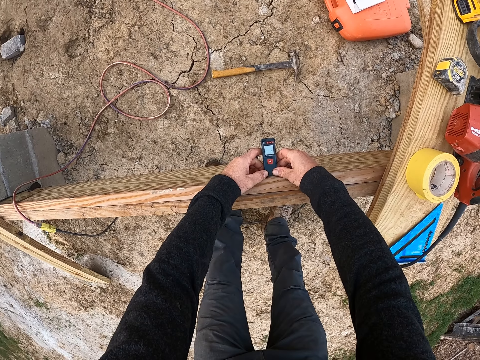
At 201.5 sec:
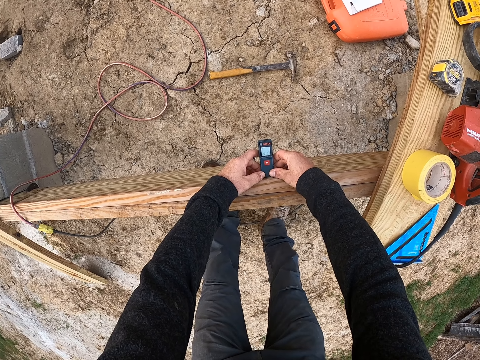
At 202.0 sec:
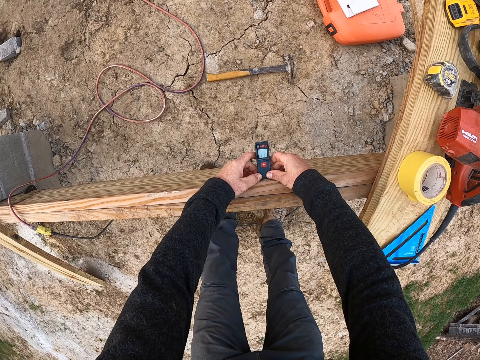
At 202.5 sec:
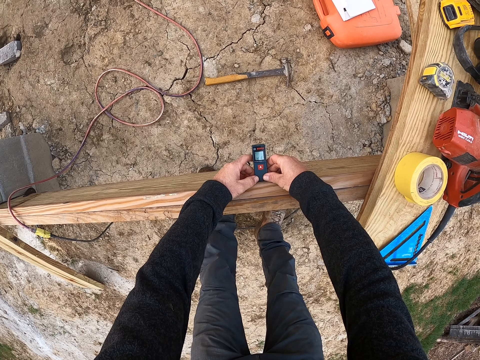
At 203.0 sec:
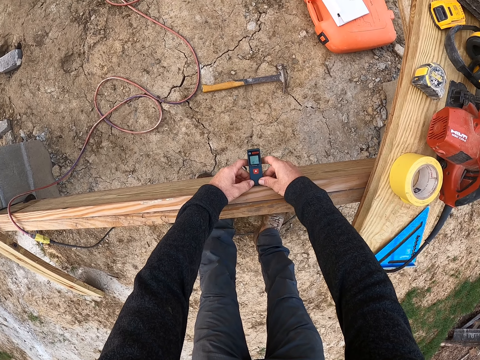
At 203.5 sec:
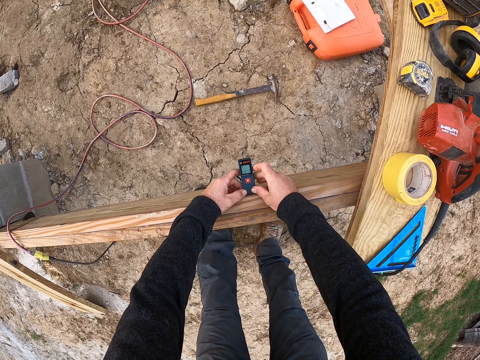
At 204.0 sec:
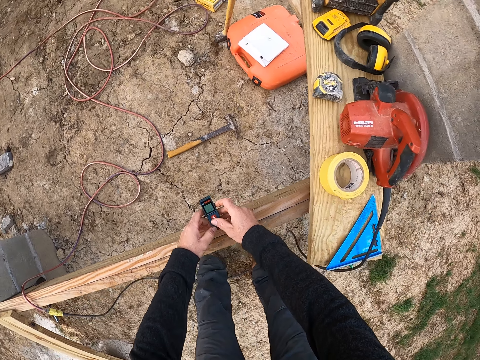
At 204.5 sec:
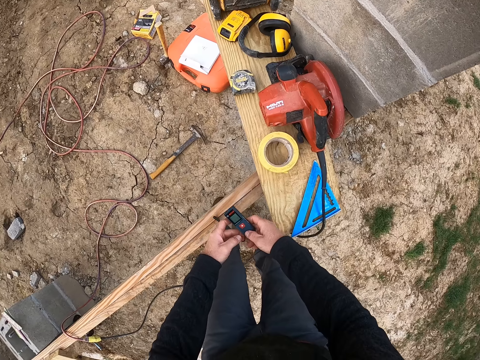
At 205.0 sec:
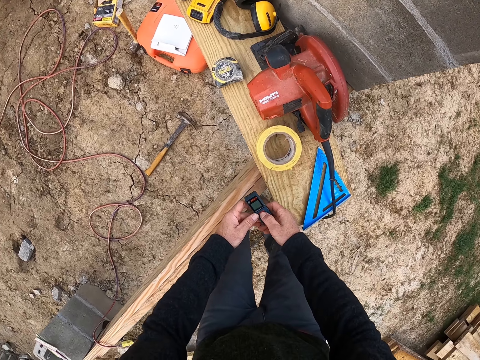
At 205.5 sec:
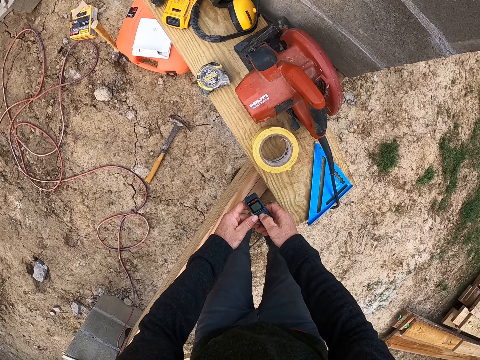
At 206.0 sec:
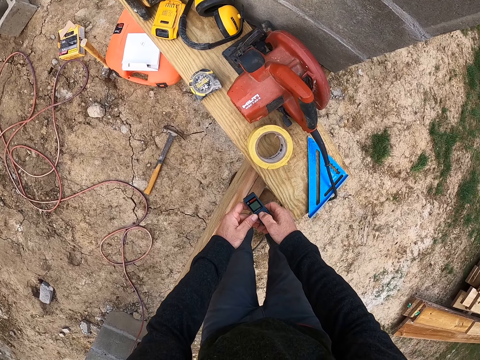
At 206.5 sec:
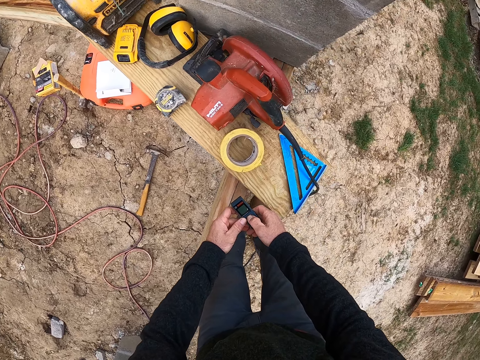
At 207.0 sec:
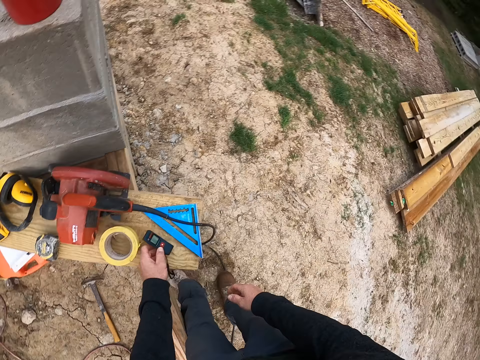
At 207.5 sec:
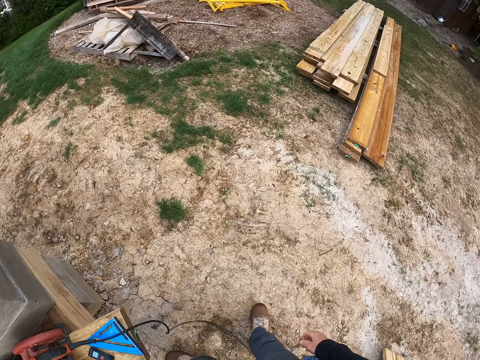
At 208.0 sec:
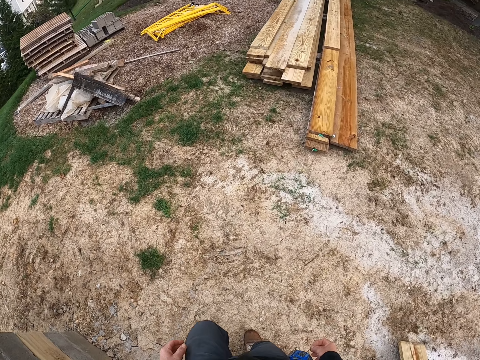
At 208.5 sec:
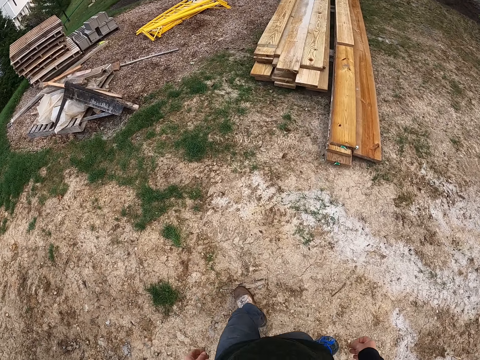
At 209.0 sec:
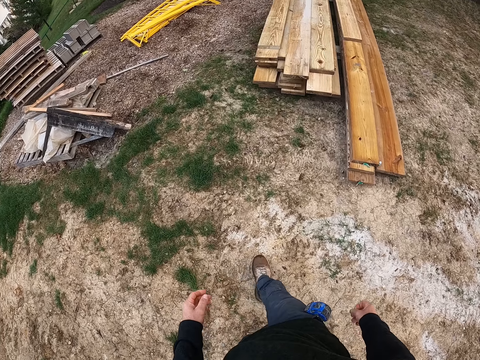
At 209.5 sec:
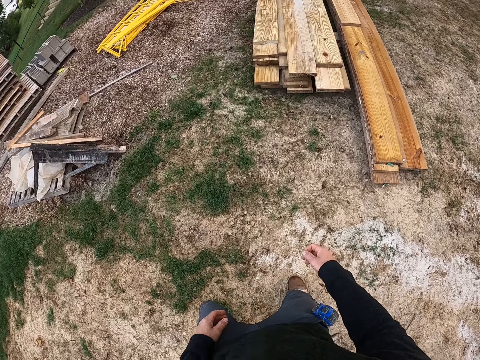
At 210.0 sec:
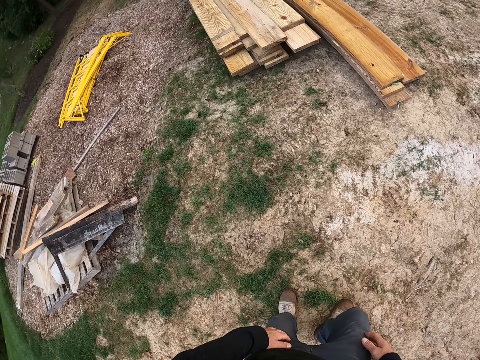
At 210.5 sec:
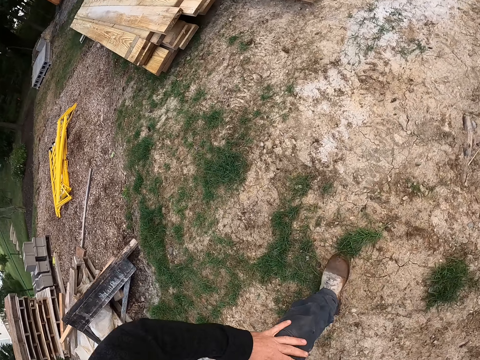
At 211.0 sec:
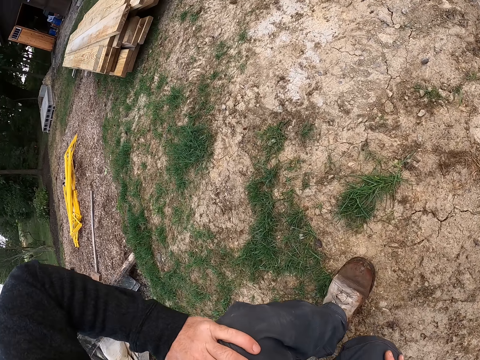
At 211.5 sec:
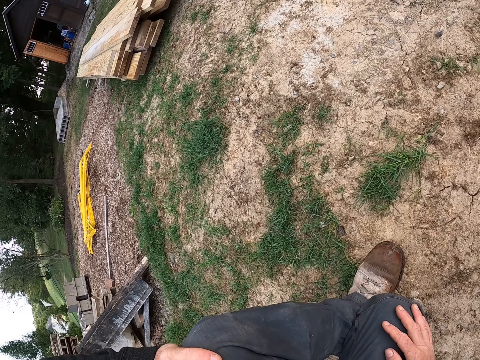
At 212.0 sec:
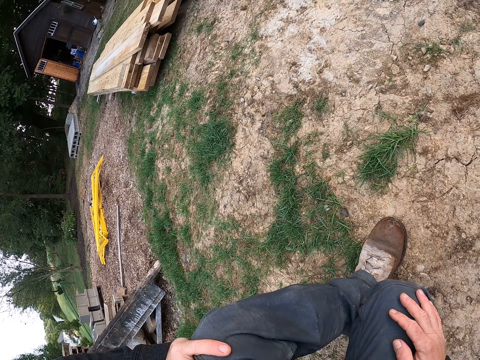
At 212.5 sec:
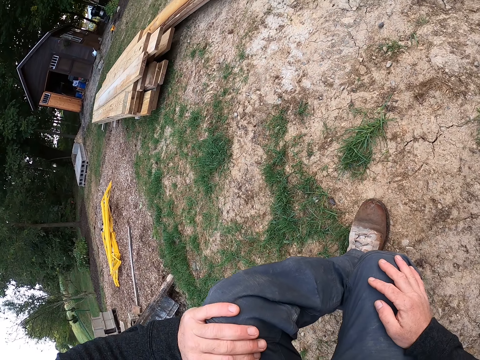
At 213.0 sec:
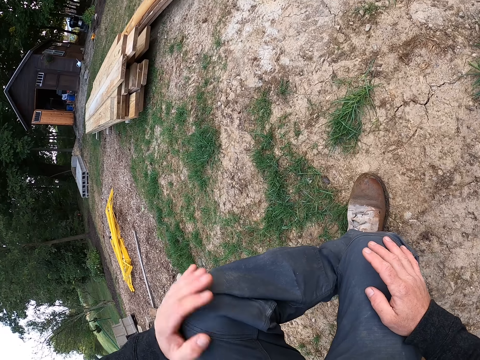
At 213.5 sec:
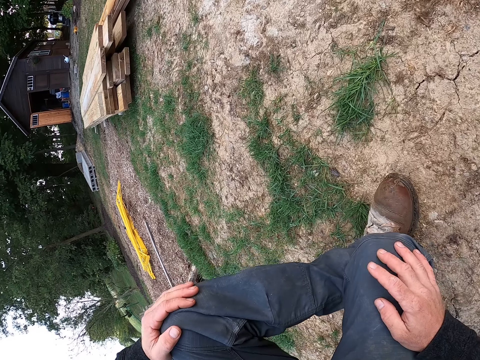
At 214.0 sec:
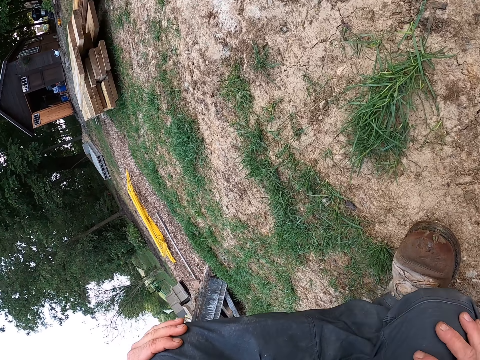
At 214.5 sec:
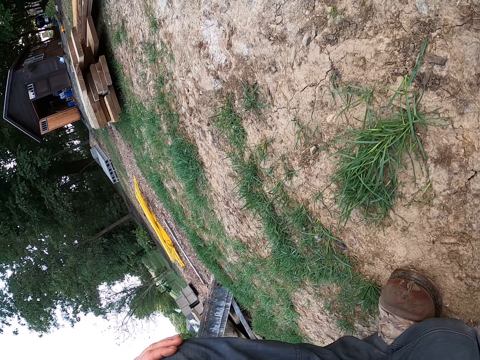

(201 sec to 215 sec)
The camera wearer operates the device with both hands. He drops the device back on the plank he picked it from with his left hand. He walks to another part of the site. He stands on the ground.

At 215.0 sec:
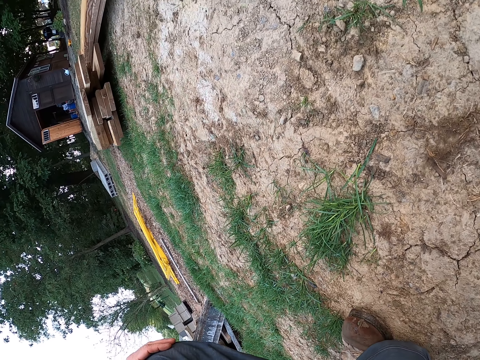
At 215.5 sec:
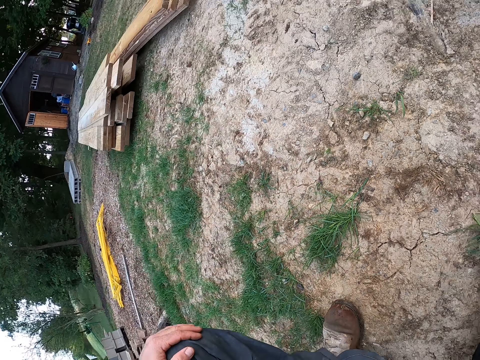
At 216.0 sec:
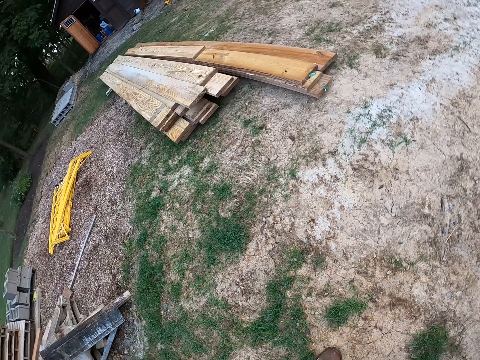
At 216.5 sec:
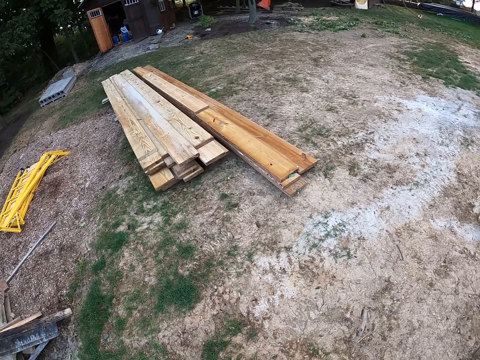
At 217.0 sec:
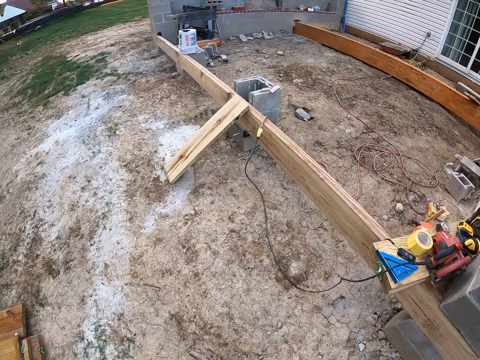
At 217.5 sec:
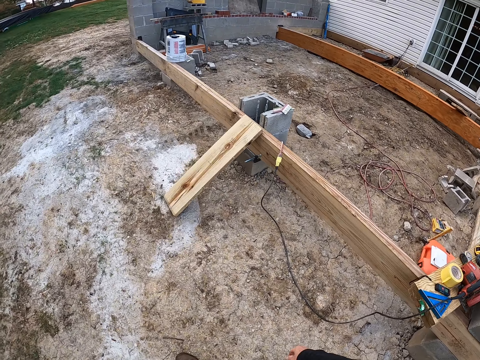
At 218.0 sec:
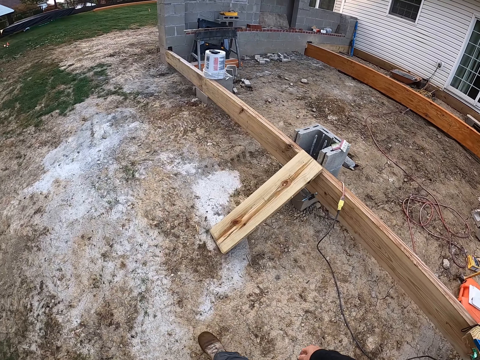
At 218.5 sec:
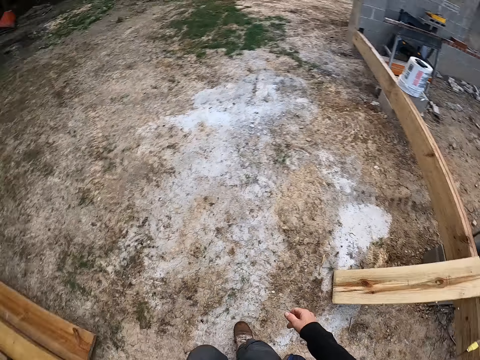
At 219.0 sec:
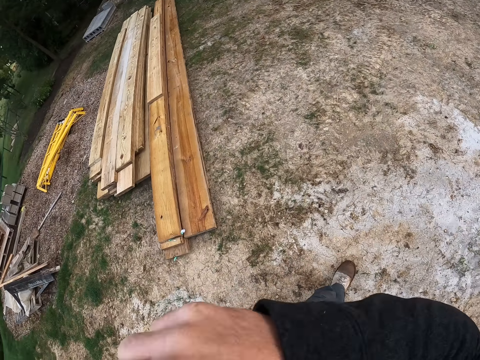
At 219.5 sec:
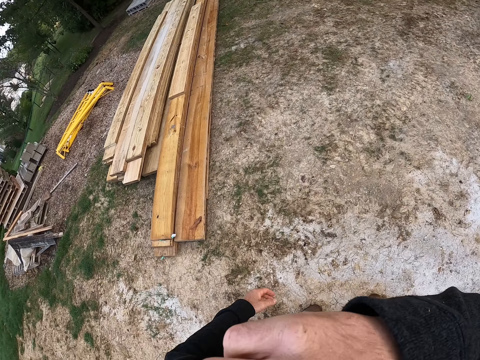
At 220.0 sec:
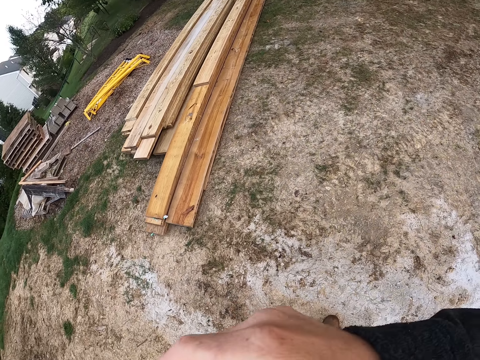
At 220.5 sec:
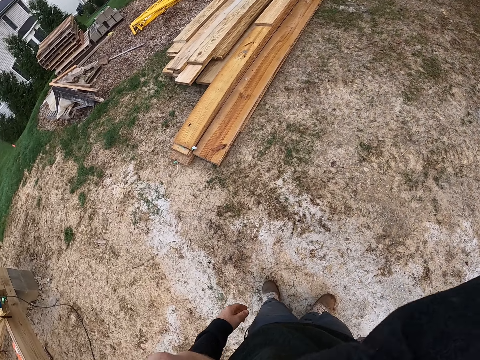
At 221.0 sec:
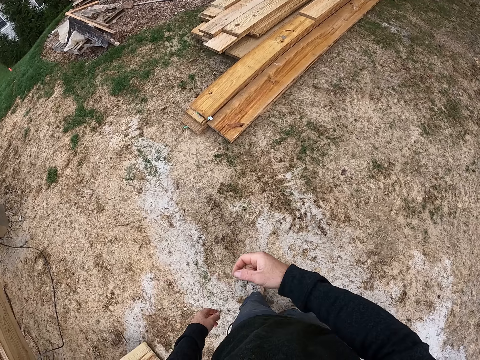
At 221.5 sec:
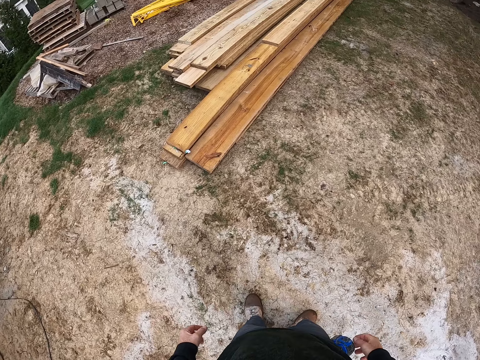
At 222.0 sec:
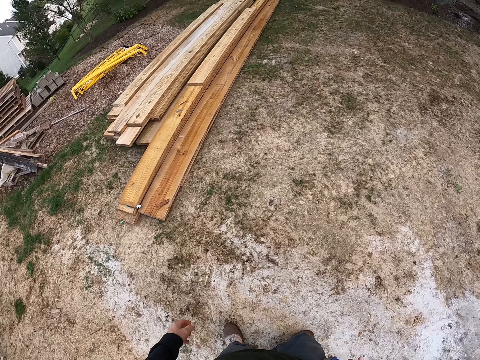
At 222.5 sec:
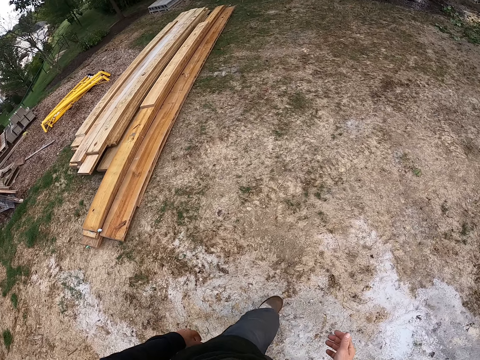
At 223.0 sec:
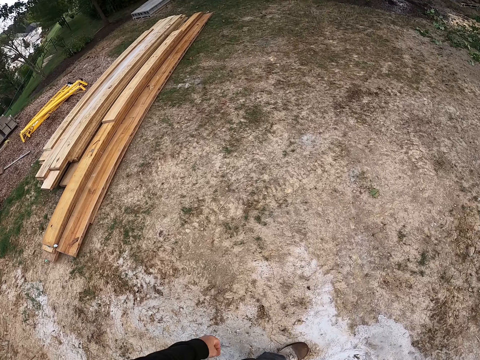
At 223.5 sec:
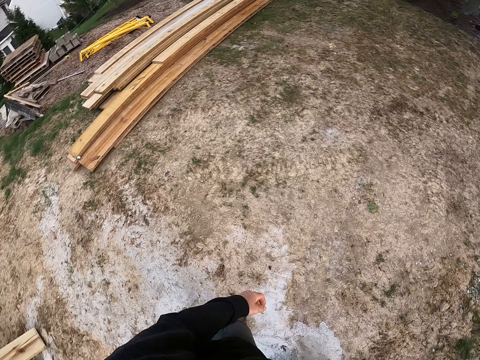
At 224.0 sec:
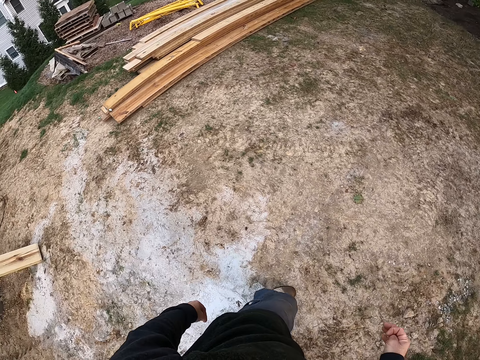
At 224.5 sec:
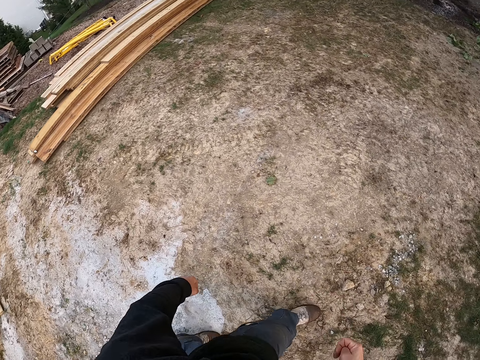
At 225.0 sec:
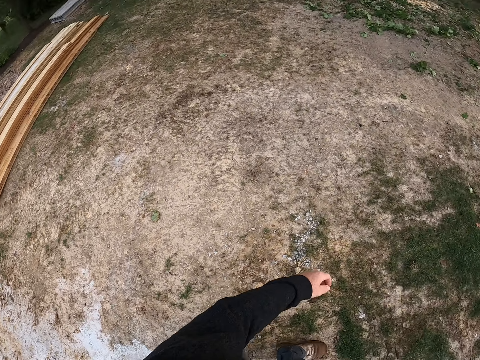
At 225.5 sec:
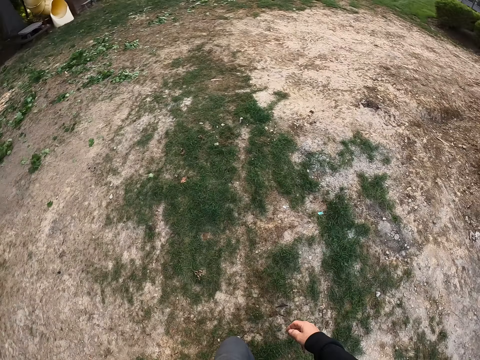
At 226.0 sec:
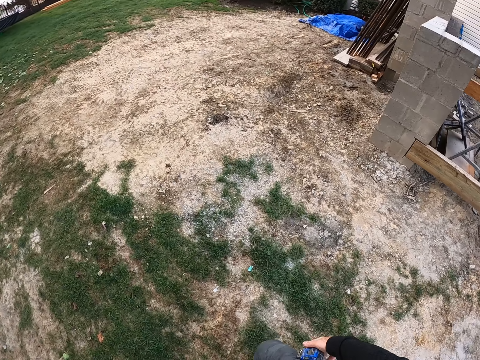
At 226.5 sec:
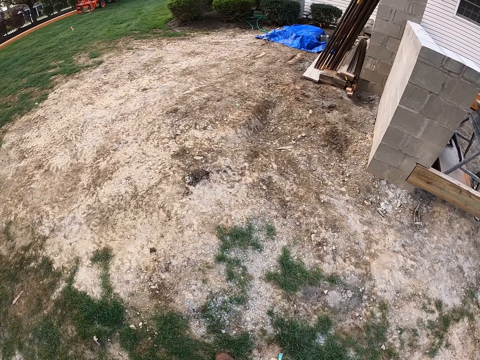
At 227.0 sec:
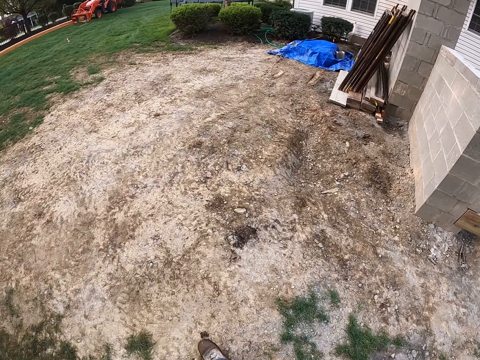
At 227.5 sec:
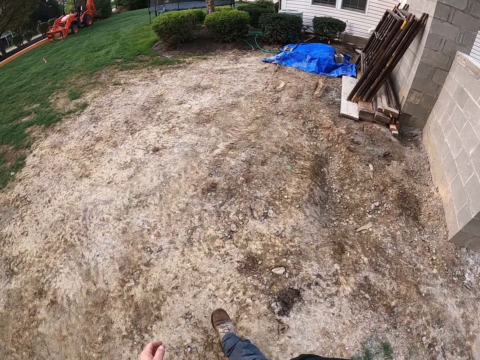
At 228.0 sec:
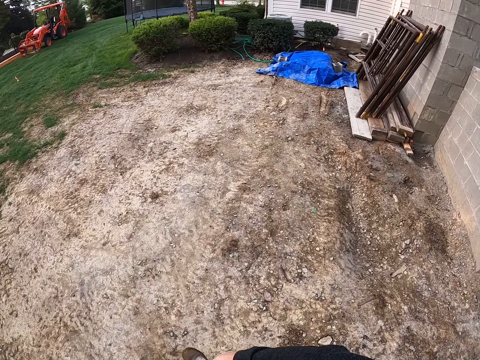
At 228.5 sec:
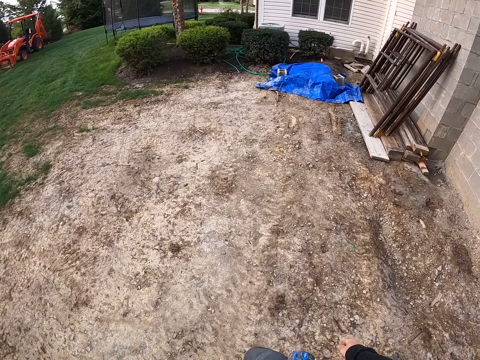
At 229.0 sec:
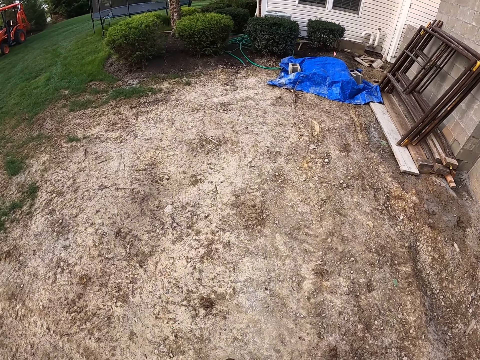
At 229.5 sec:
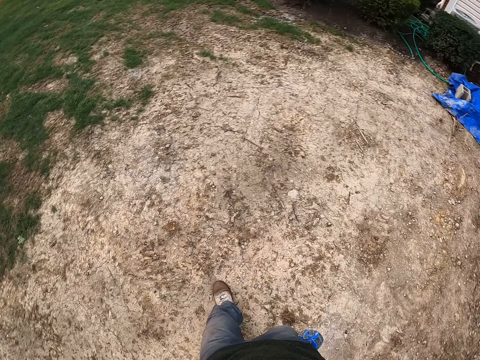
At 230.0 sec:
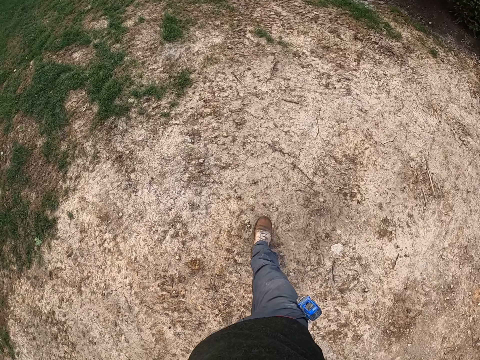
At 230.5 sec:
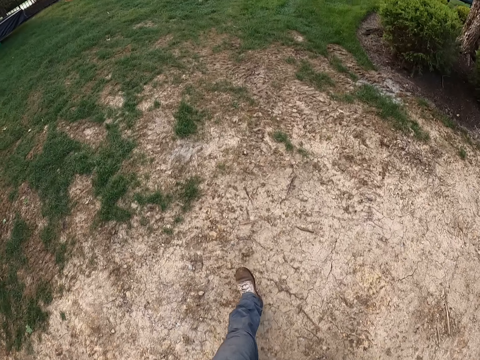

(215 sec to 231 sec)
The camera wearer walks on the ground. He raises his right hand. He stands on the ground. He drops his right hand. He walks towards a tractor.
